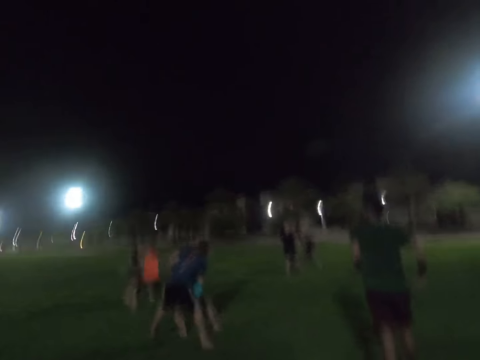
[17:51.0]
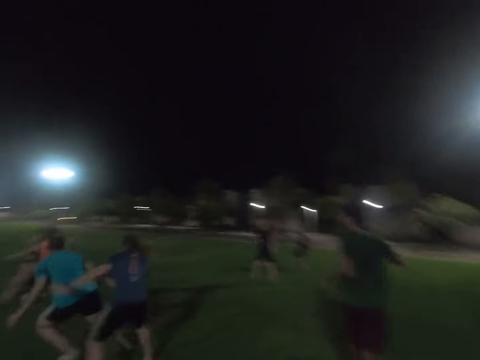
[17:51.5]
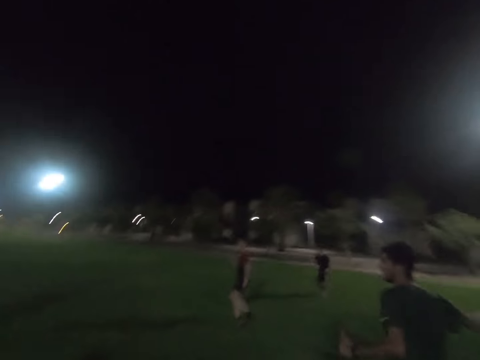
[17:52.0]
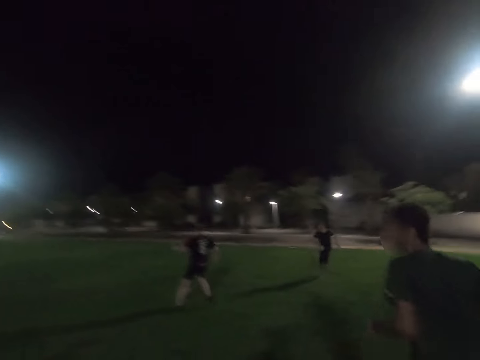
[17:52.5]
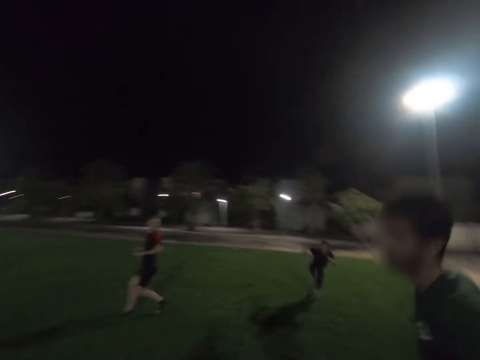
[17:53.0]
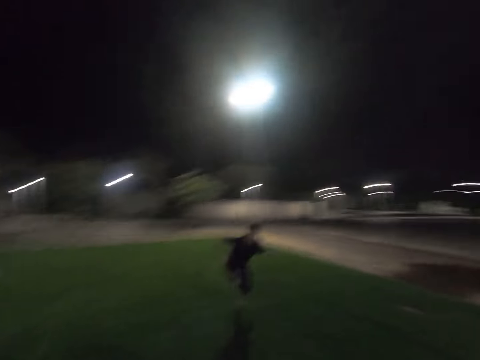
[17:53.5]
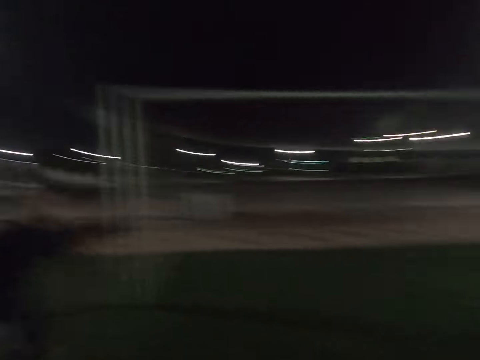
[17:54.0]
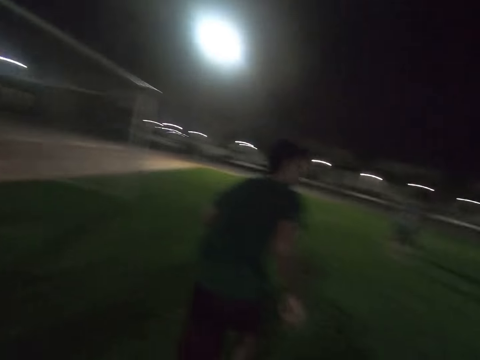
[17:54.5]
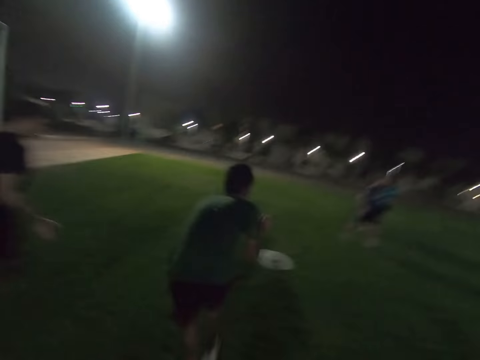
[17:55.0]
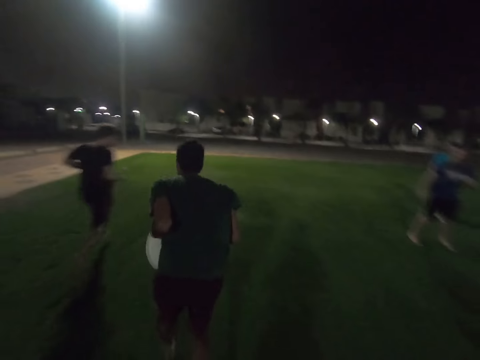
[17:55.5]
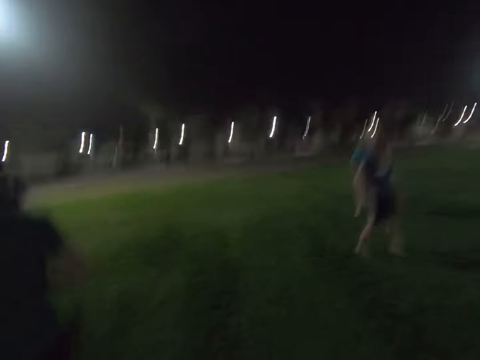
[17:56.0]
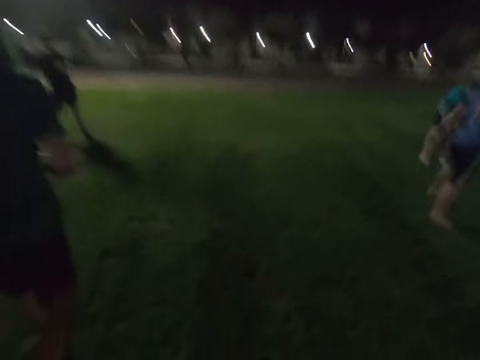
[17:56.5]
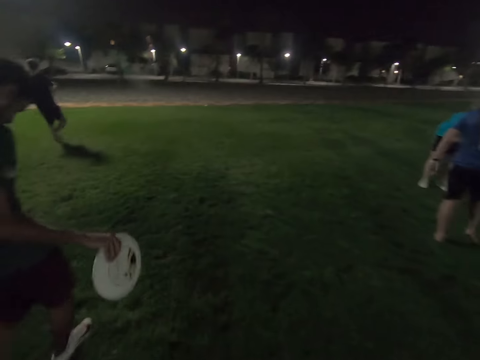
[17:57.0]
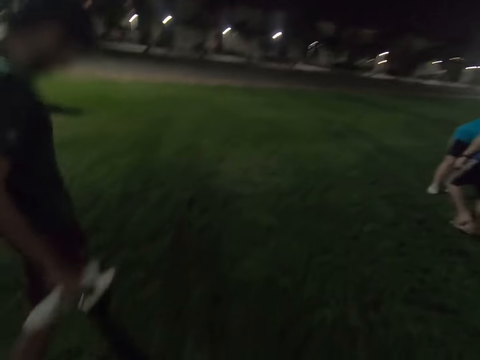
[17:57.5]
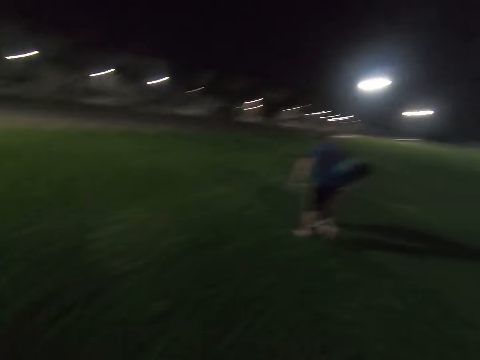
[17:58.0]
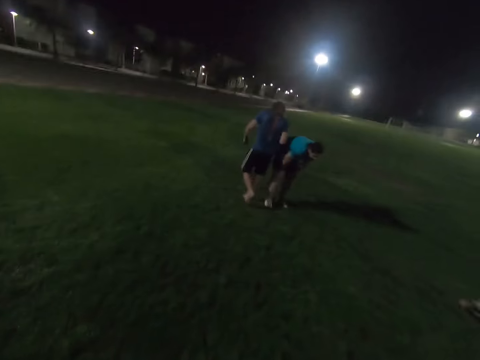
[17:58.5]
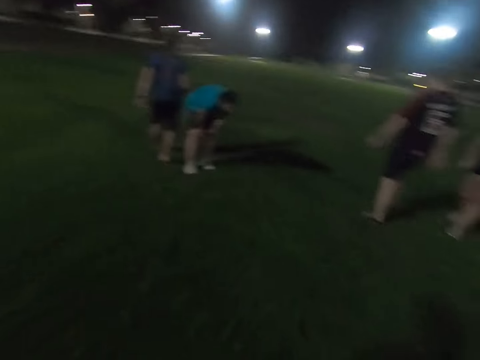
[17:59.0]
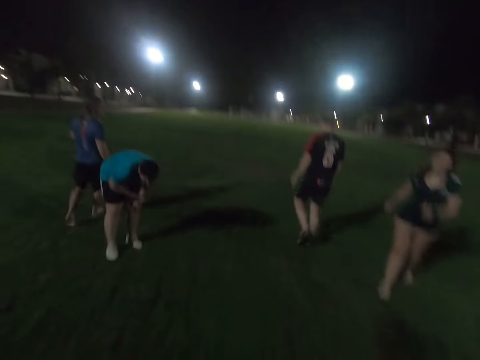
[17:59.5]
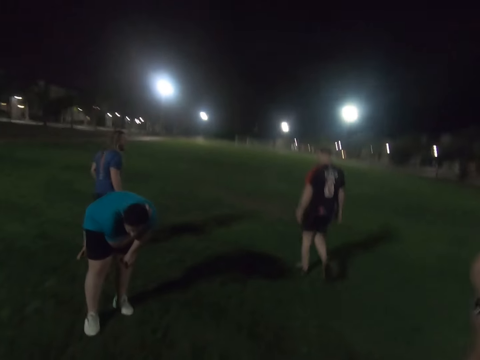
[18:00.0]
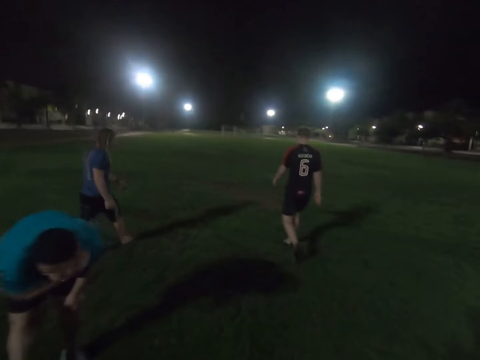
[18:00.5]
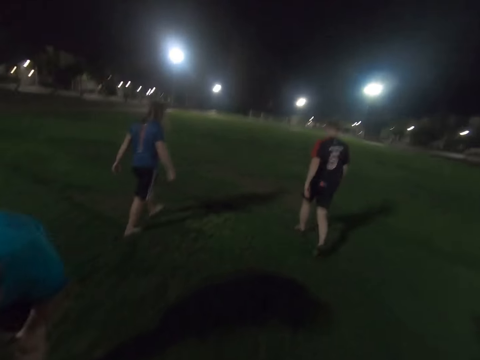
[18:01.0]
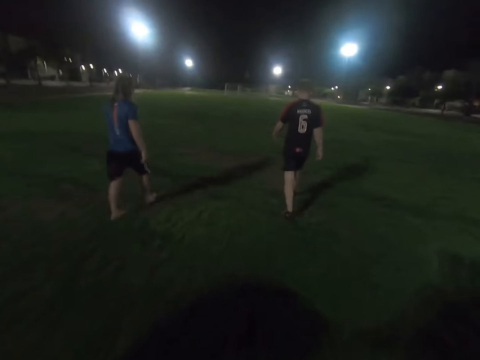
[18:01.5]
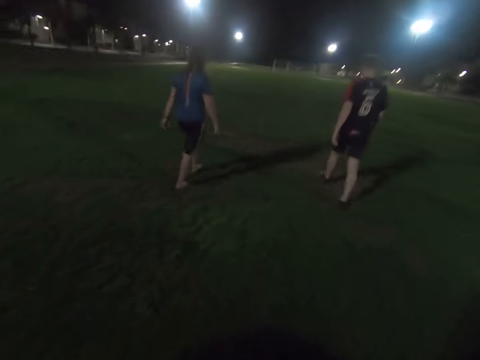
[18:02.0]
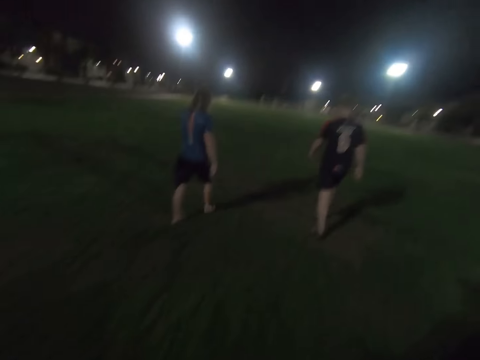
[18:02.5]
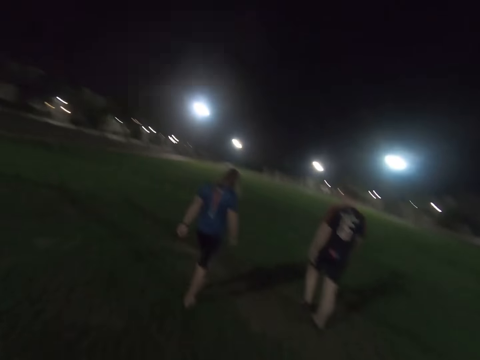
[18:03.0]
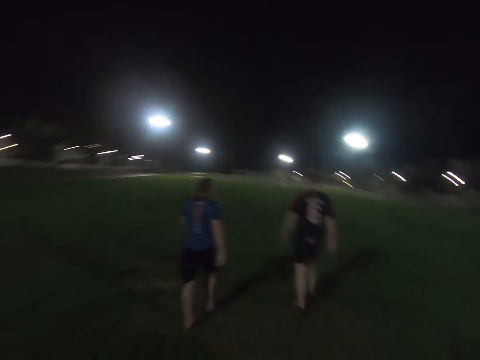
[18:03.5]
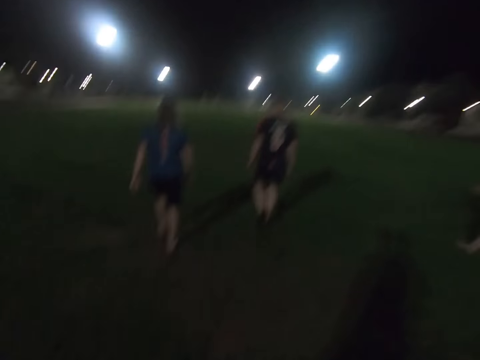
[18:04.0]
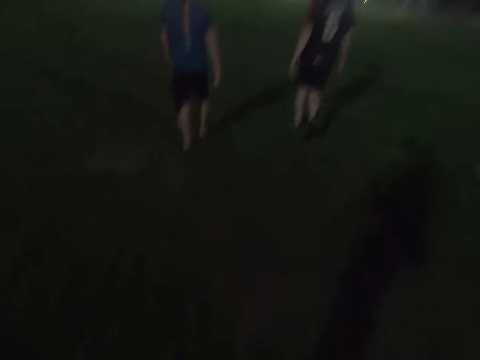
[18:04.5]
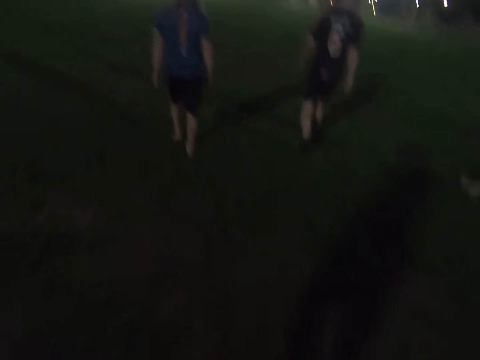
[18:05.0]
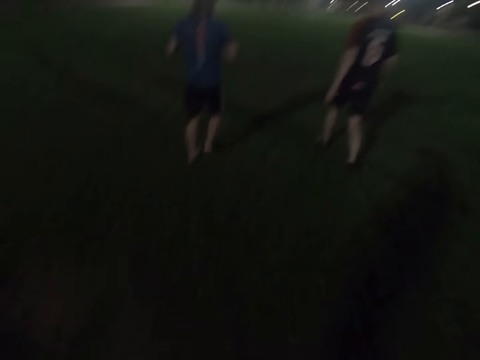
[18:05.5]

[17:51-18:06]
The camera wearer runs in the field. A man runs around the field. Another man catches the frisbee disc. Another man walks around the field. Another man holds his knees. Another man walks around the field. A lady walks around the field. The camera wearer walks in the field.

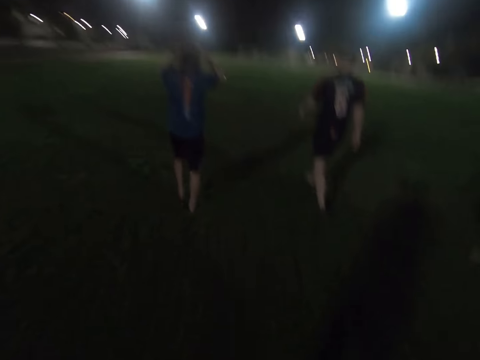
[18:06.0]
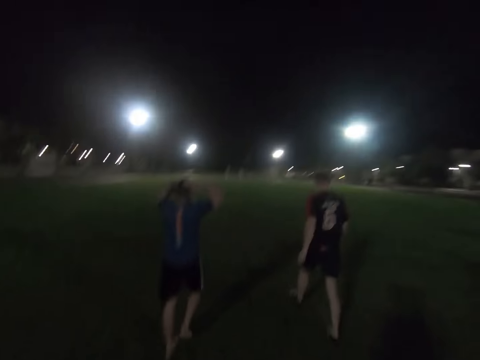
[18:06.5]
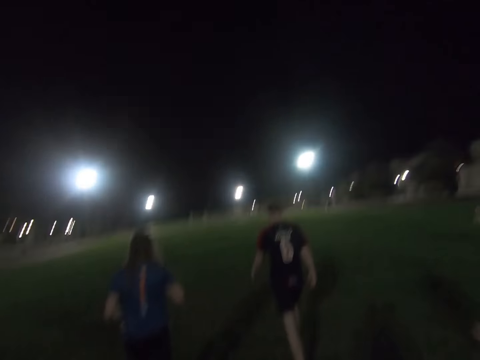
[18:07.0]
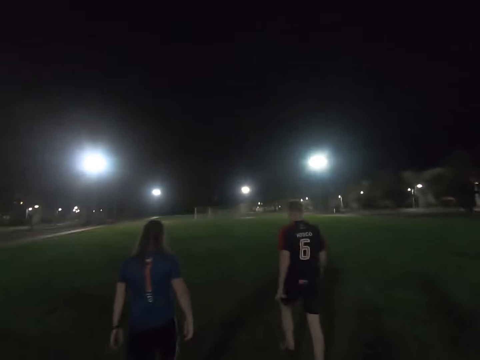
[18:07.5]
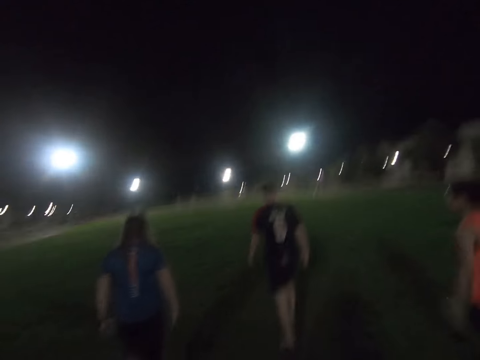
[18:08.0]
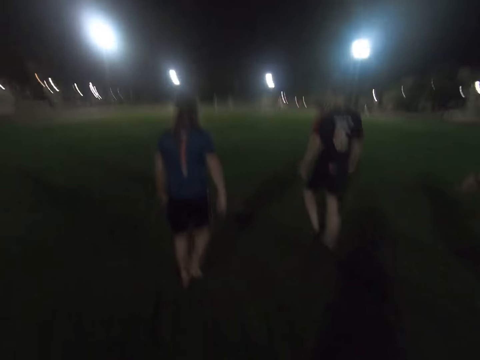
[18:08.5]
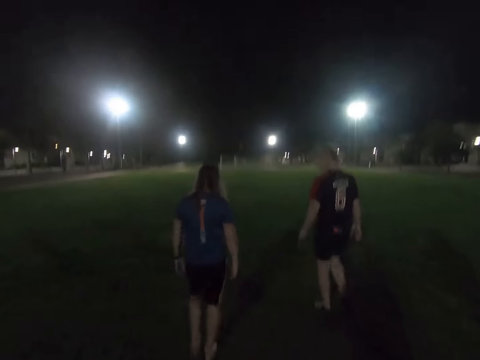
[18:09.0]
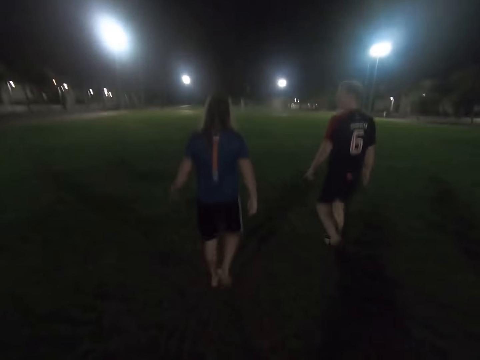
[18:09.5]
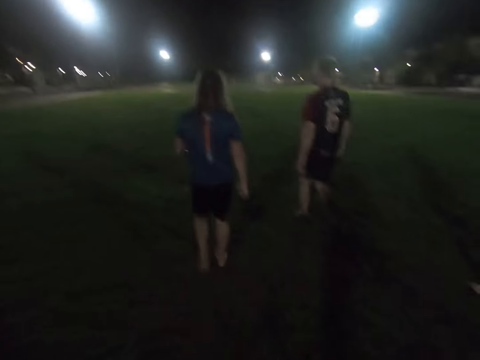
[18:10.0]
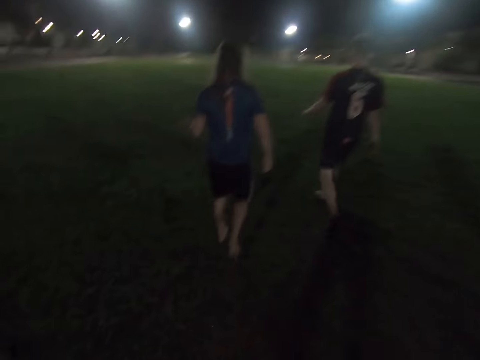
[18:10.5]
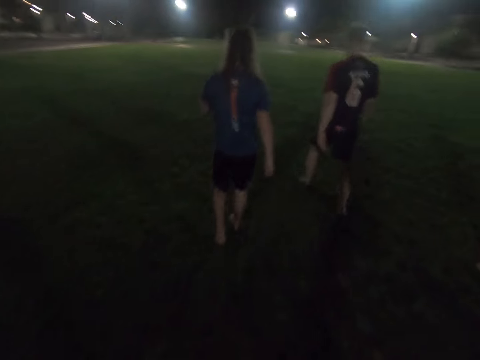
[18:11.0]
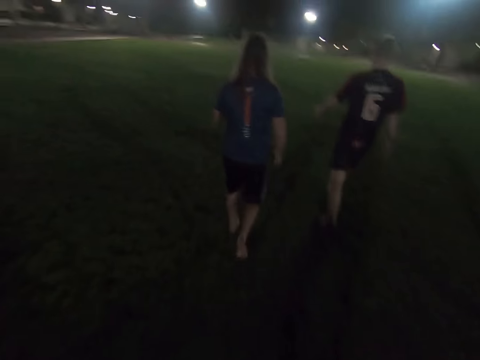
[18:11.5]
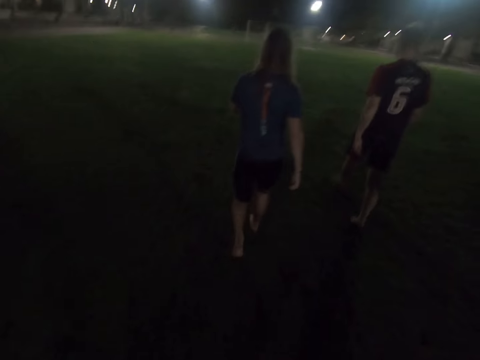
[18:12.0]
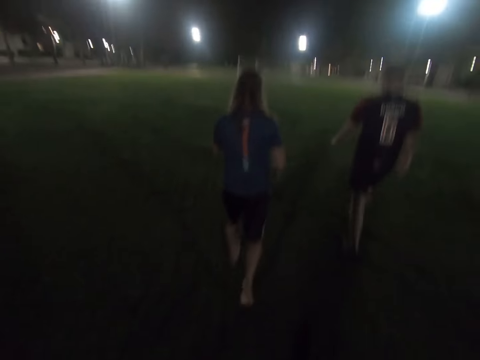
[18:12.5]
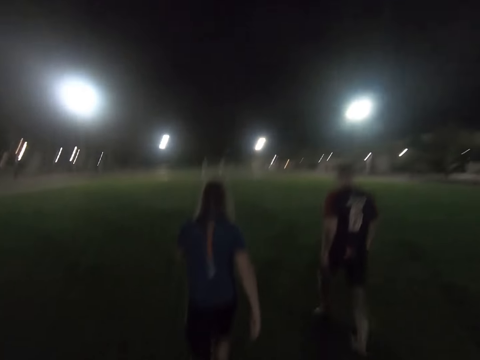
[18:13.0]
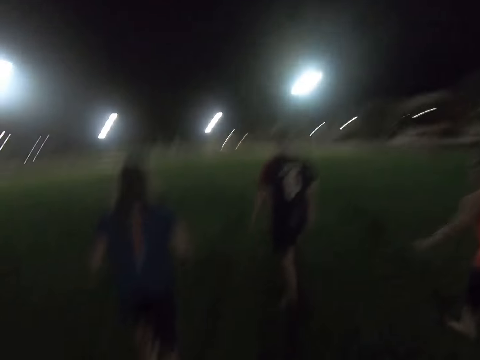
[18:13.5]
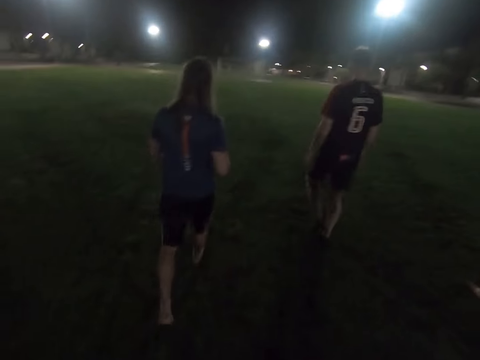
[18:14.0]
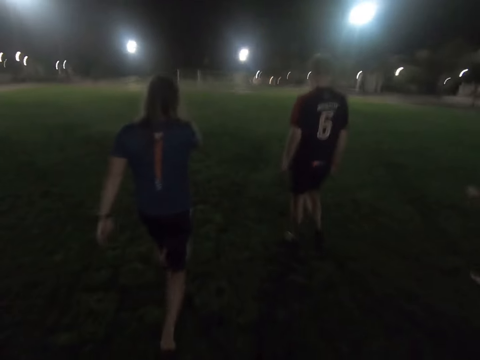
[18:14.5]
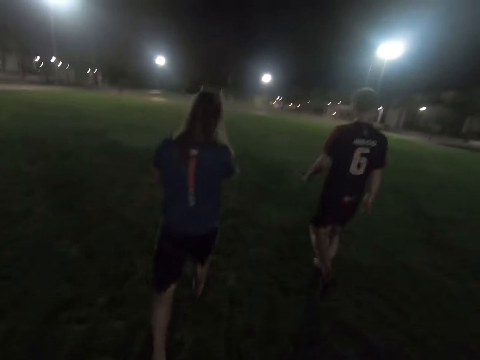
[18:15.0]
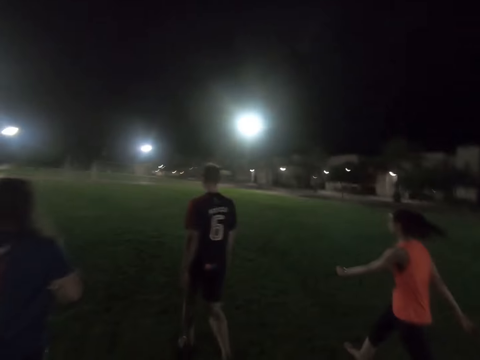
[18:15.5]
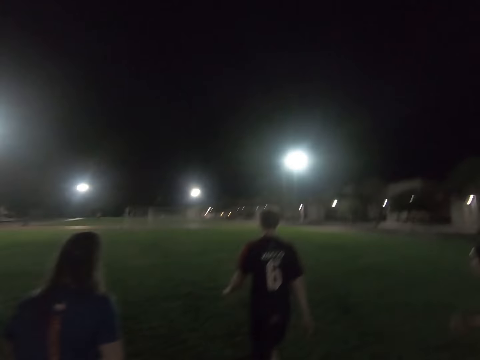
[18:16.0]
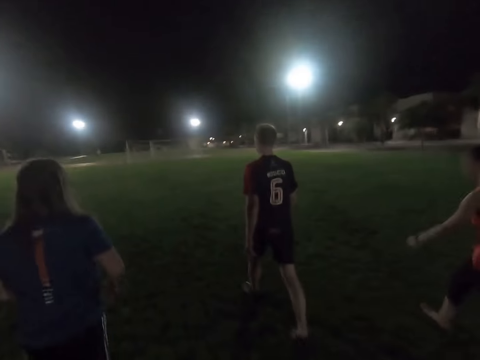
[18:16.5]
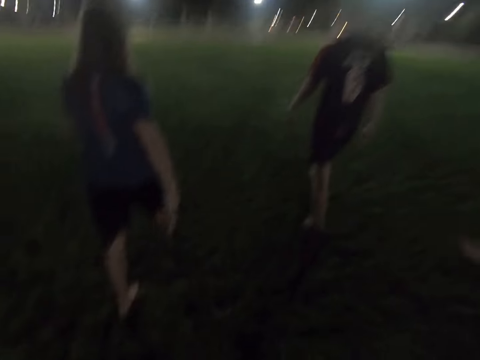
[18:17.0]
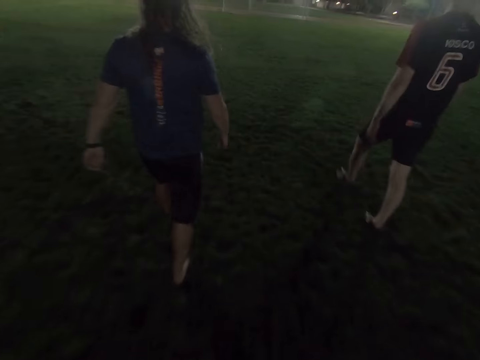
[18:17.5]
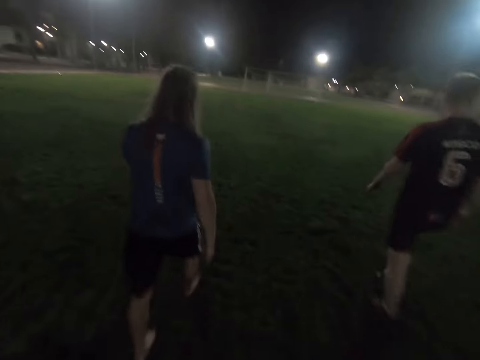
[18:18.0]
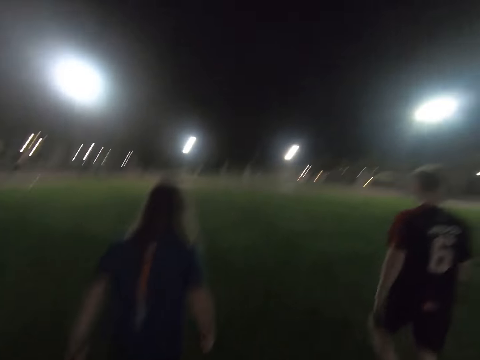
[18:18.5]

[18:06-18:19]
A man walks around the field. A woman walks across the field.
